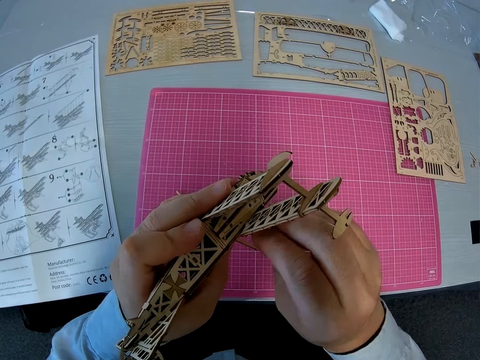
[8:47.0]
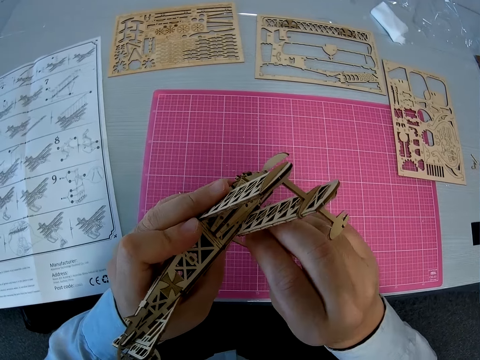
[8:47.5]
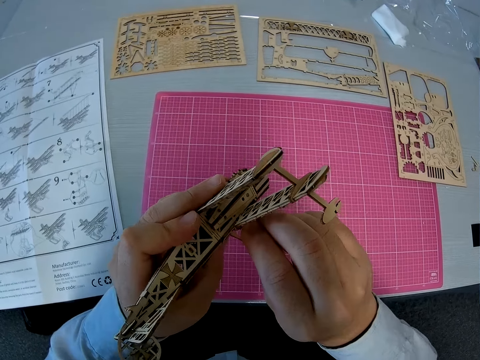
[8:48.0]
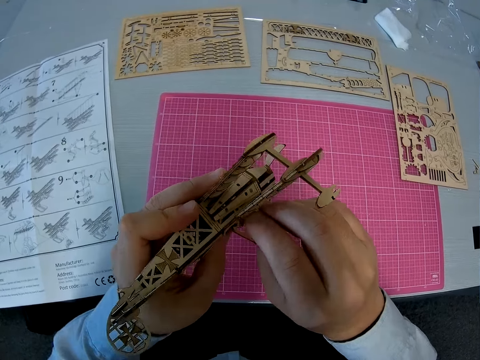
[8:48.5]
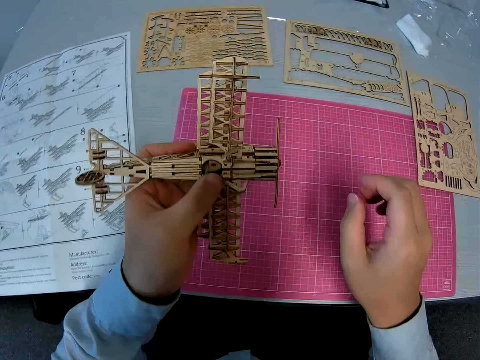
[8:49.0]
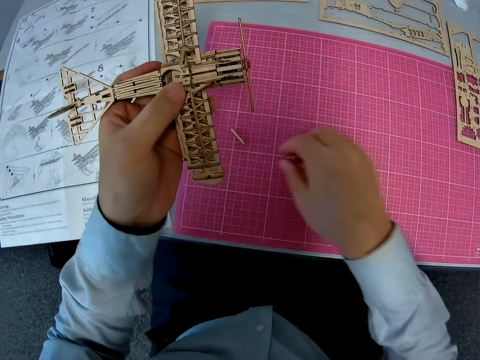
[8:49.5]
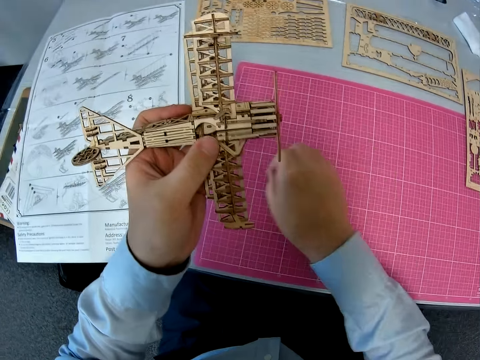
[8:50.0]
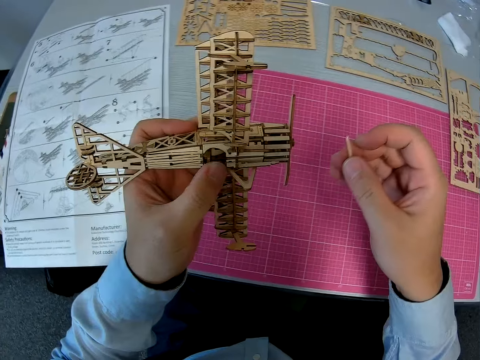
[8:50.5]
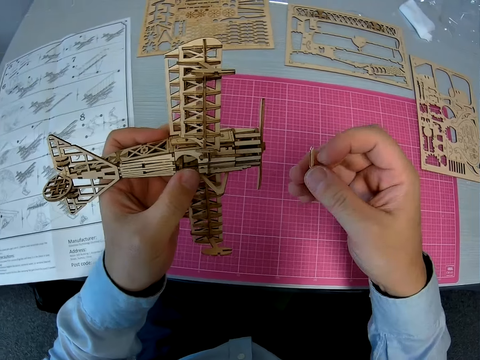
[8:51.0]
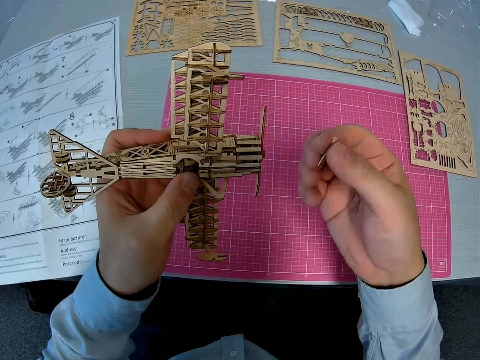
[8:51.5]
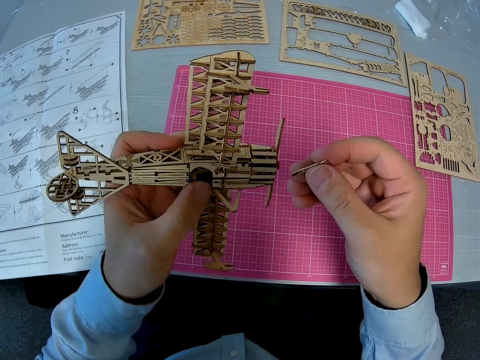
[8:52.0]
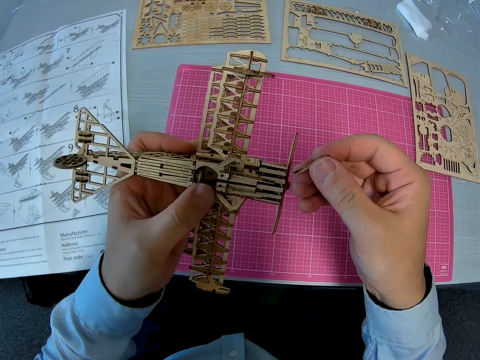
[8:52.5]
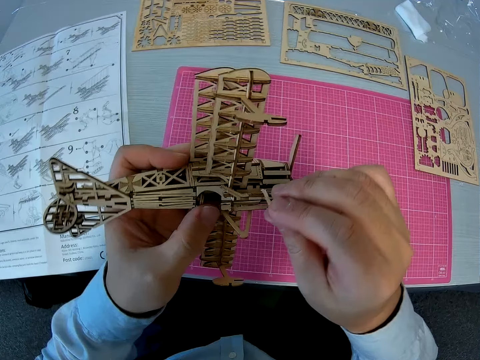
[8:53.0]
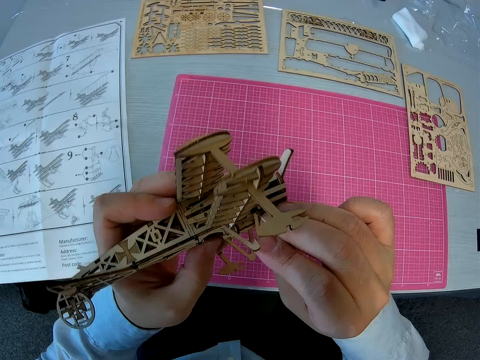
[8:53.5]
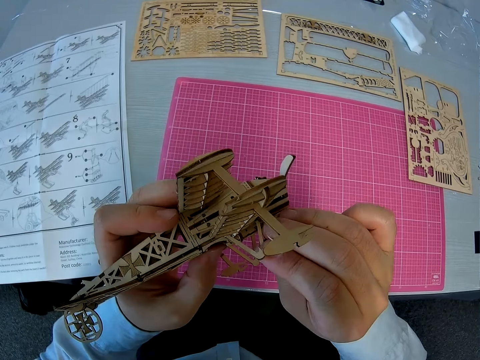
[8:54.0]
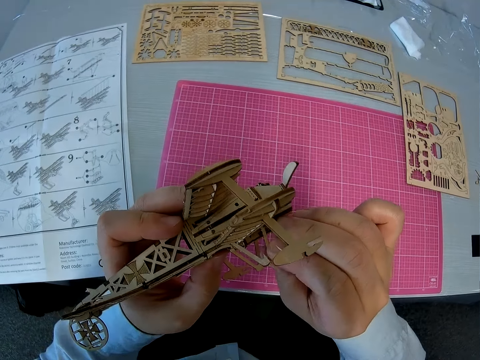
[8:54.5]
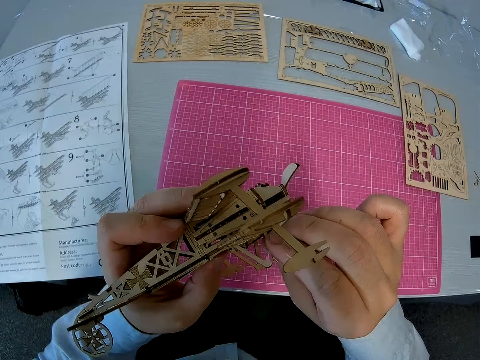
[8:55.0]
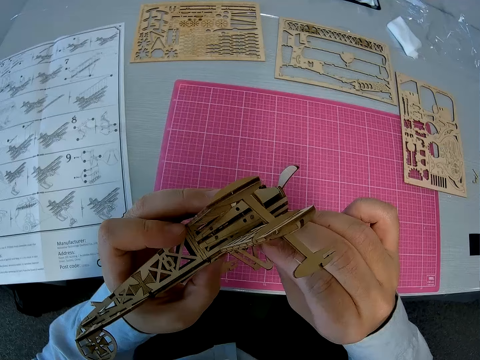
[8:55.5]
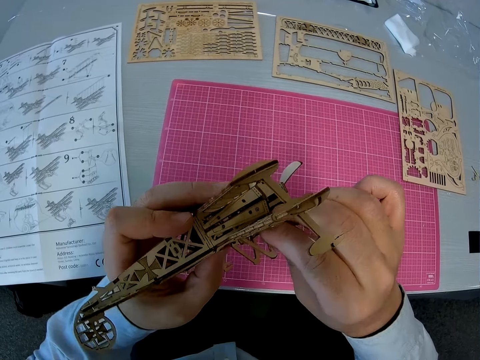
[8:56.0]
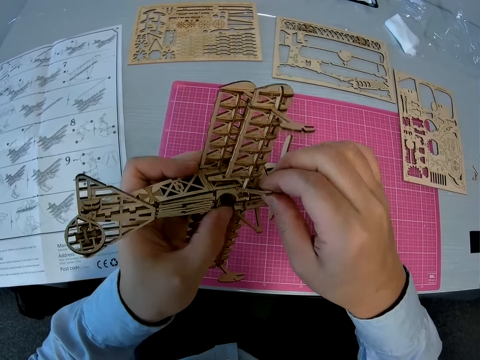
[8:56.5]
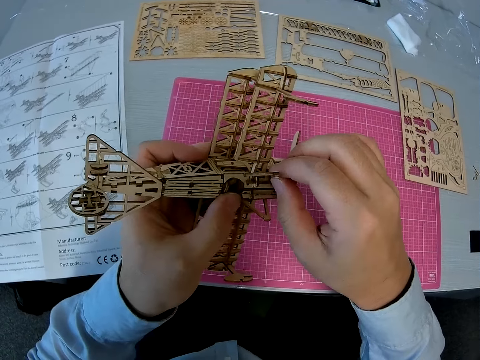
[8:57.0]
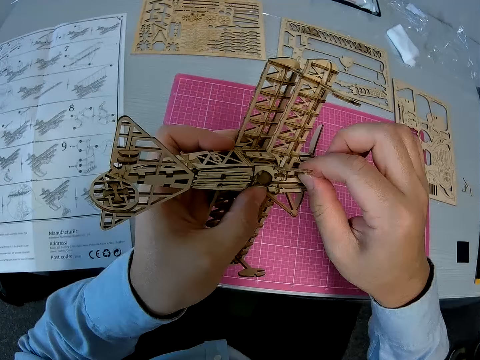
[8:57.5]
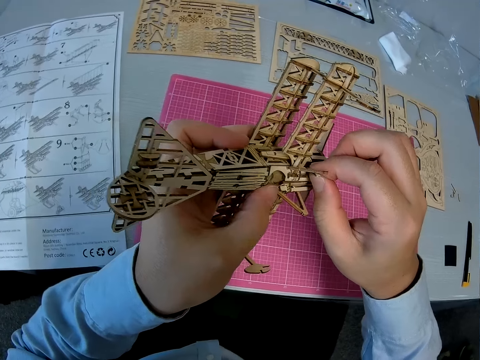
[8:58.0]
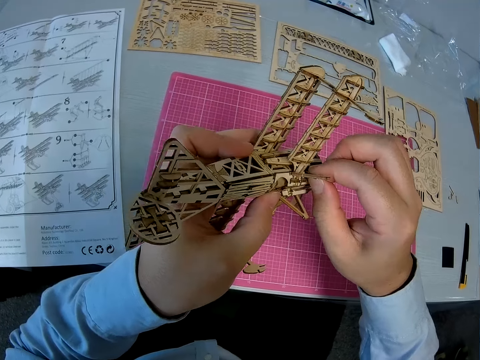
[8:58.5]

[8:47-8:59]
The camera wearer picks the second half of the first piece from the table. They examine the piece. They fix the piece into the plane.

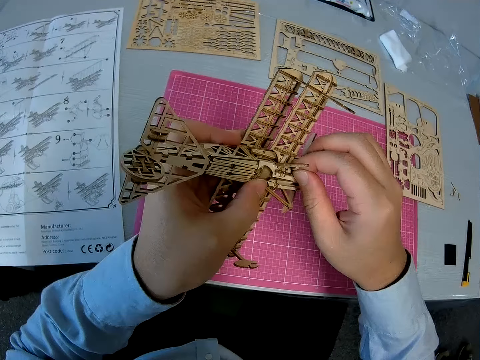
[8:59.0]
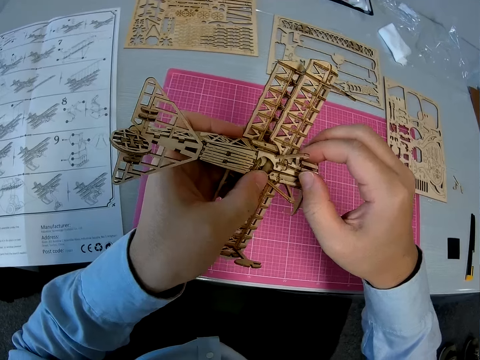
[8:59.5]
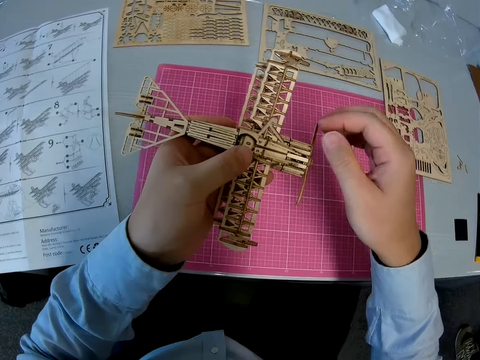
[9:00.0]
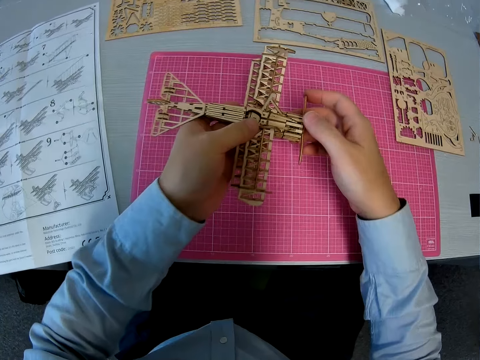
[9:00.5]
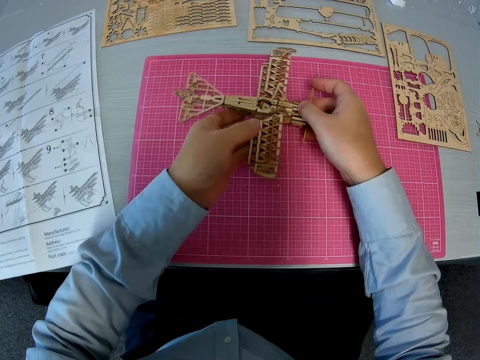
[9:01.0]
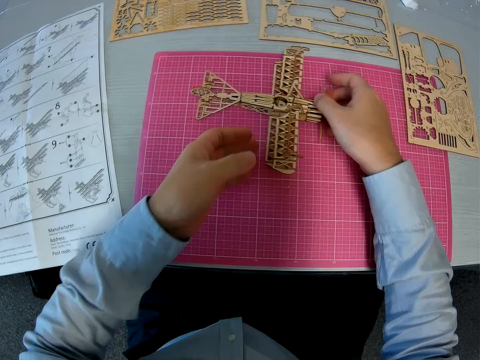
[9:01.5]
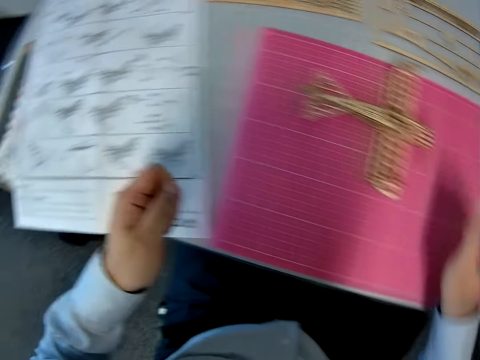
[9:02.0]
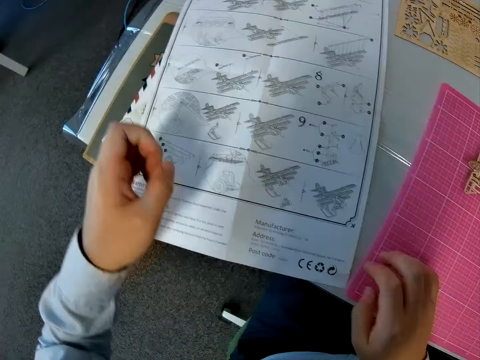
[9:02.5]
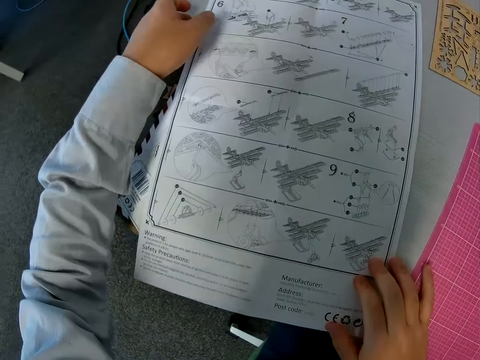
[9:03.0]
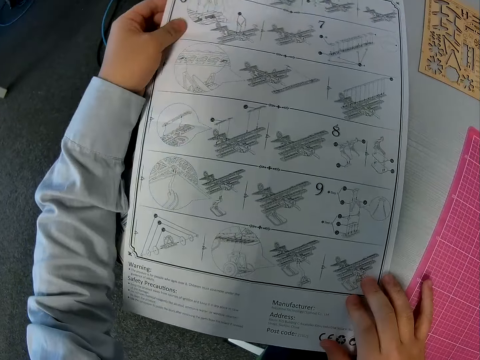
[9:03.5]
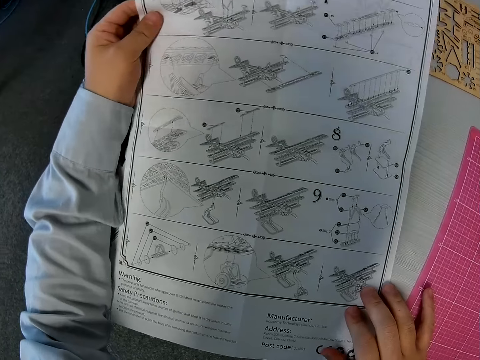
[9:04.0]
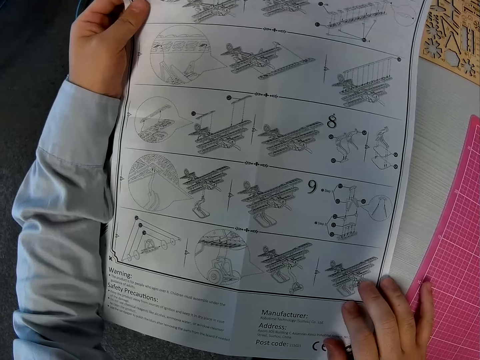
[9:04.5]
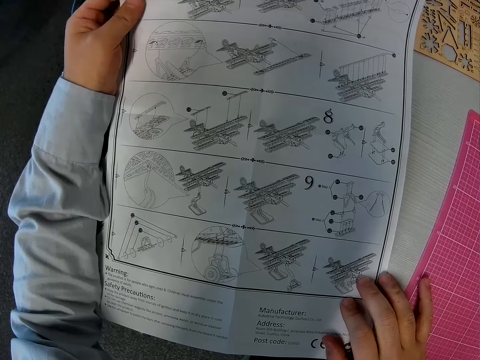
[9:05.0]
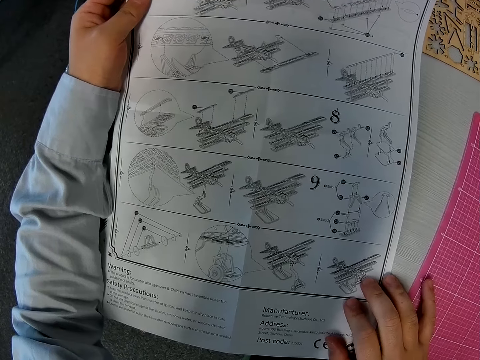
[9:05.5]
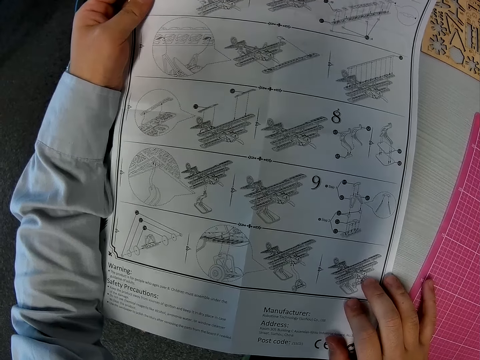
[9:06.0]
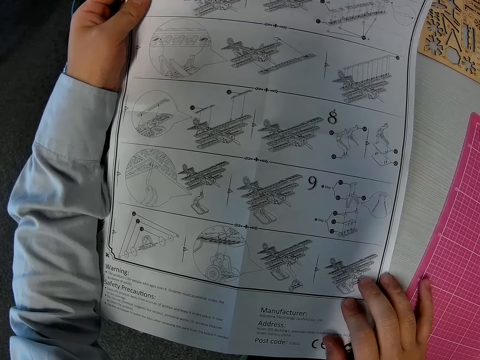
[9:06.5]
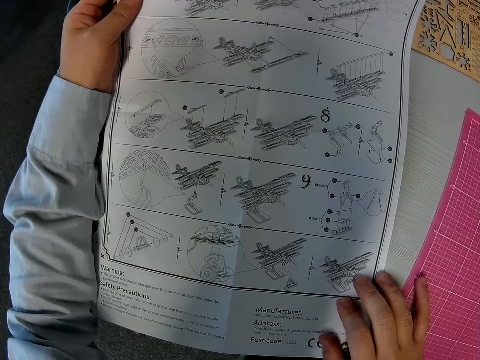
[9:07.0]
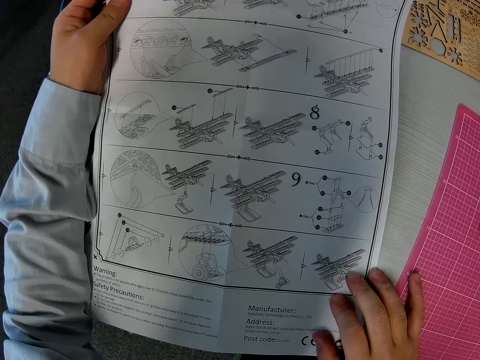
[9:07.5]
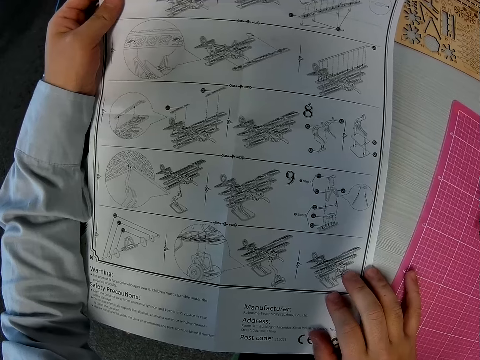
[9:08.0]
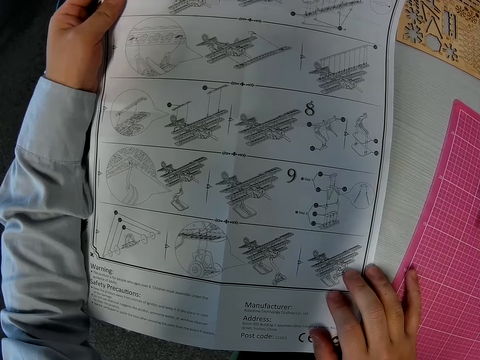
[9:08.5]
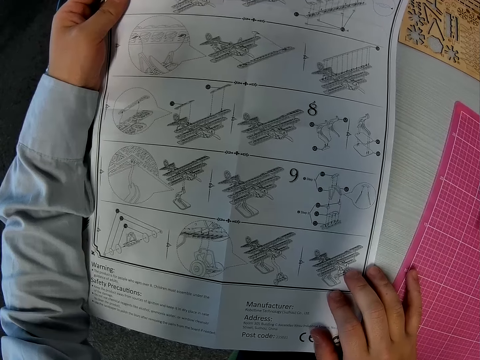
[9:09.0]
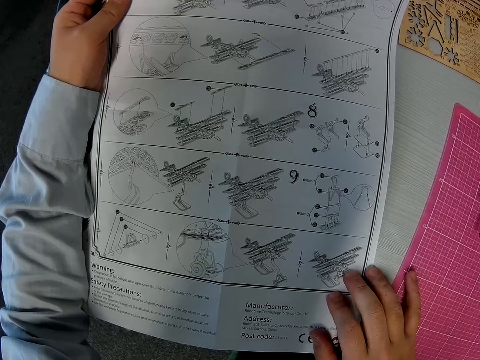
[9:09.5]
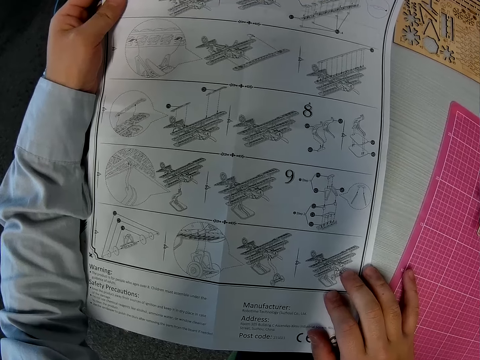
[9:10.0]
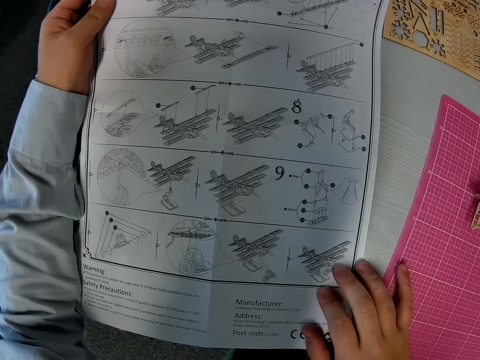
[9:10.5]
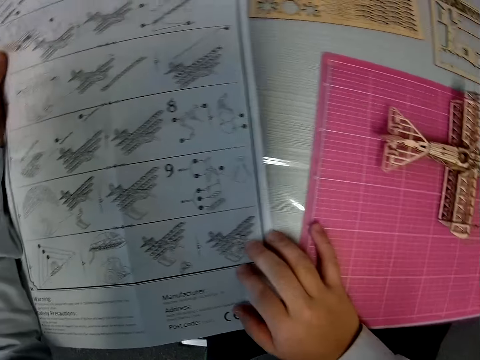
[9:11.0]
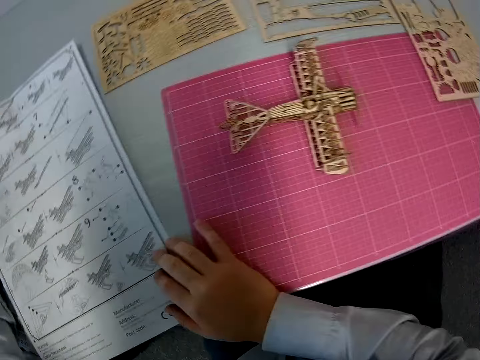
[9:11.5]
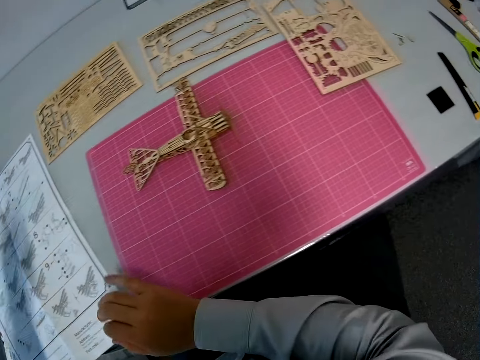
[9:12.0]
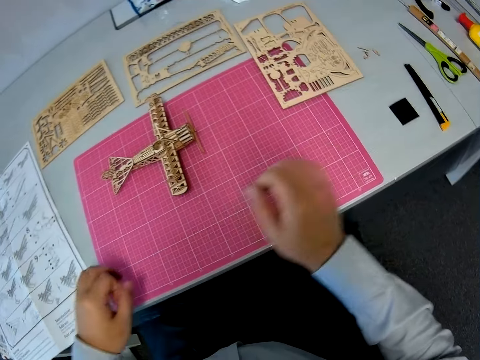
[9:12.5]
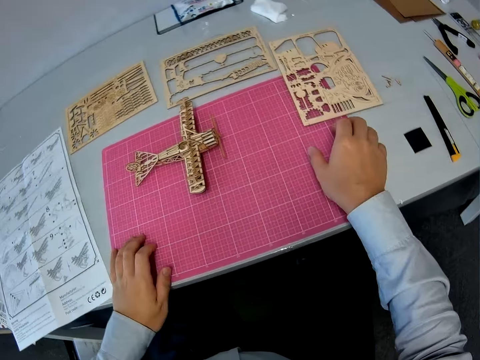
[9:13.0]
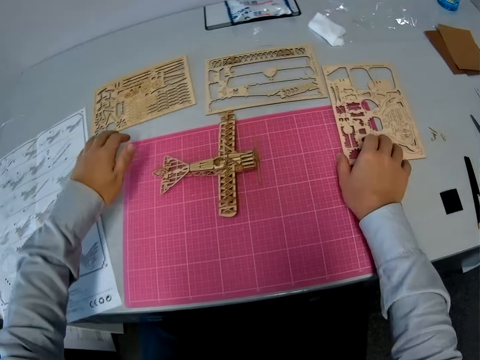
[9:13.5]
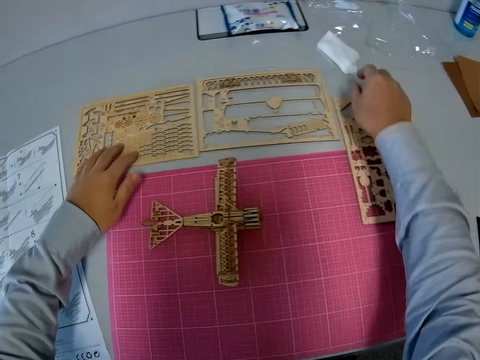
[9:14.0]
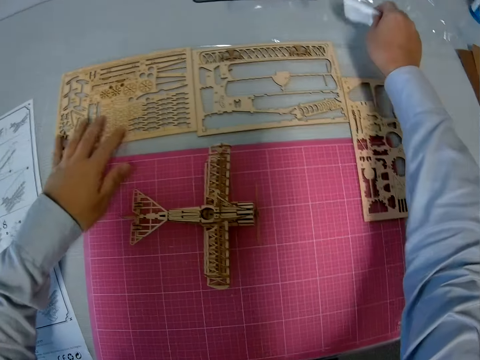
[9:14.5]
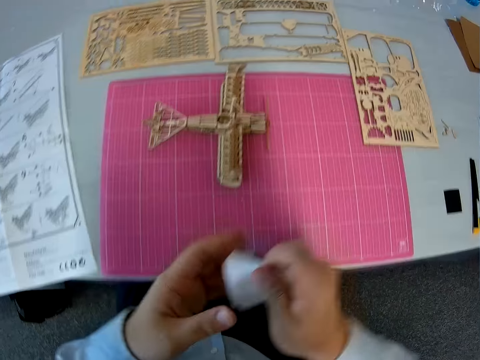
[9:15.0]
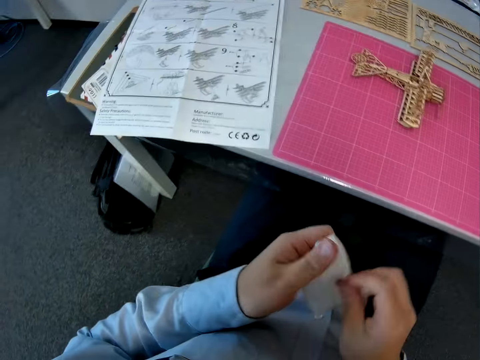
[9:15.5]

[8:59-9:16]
The camera wearer places the plane model on the table. They pick up the toy plane manual from the table. They examine the manual. They drop the manual on the table. They pick a piece of tissue from the table.
